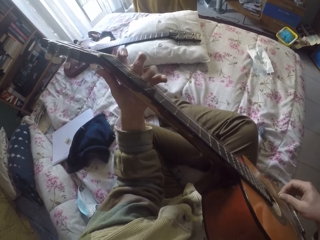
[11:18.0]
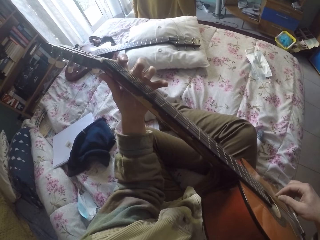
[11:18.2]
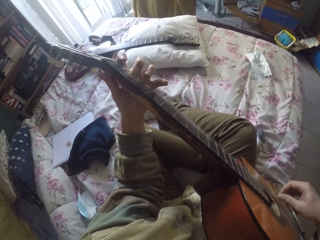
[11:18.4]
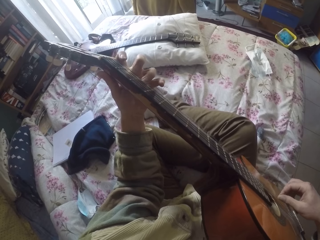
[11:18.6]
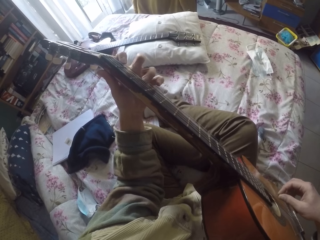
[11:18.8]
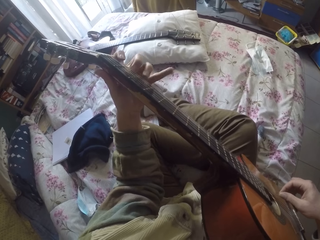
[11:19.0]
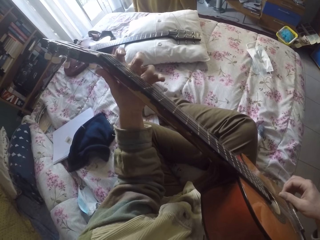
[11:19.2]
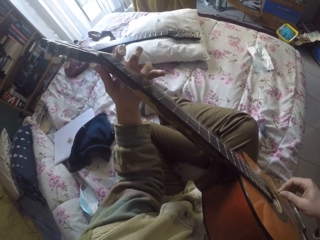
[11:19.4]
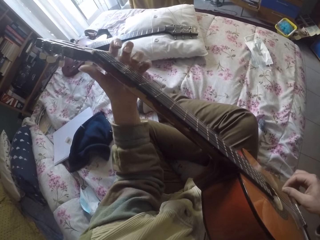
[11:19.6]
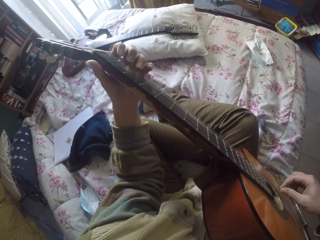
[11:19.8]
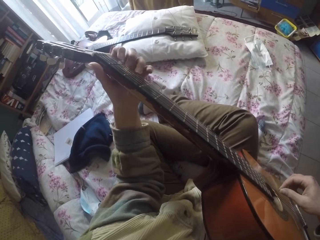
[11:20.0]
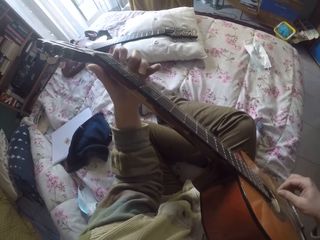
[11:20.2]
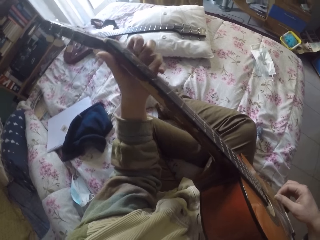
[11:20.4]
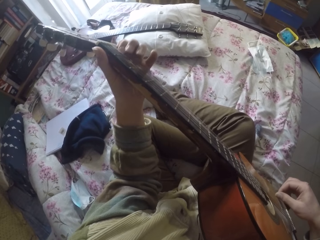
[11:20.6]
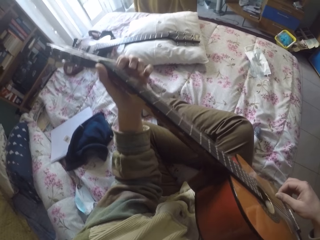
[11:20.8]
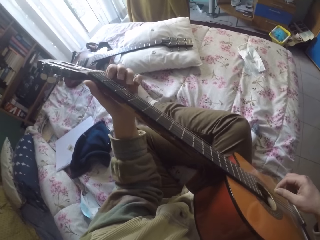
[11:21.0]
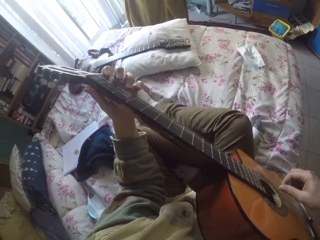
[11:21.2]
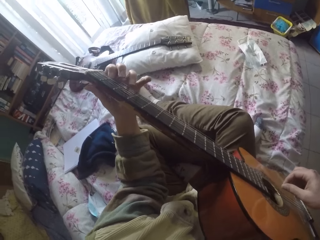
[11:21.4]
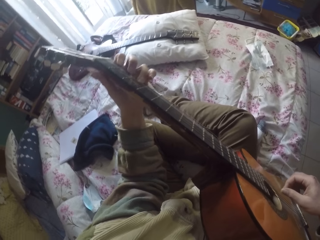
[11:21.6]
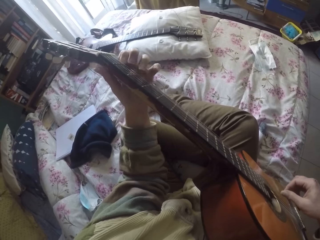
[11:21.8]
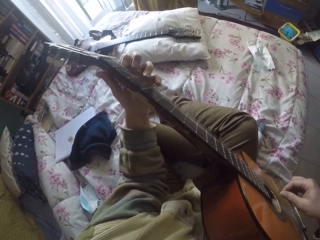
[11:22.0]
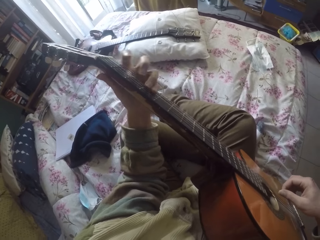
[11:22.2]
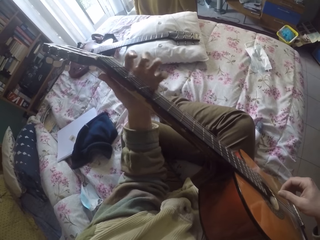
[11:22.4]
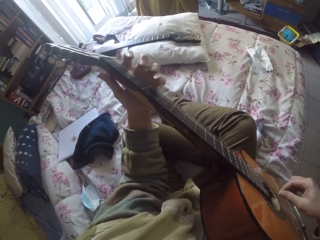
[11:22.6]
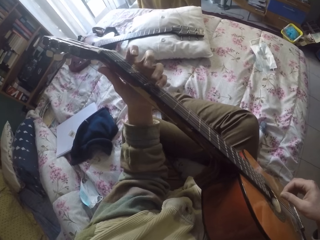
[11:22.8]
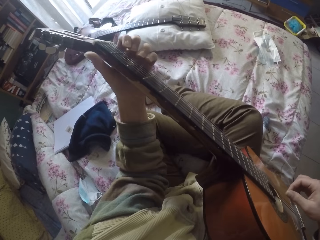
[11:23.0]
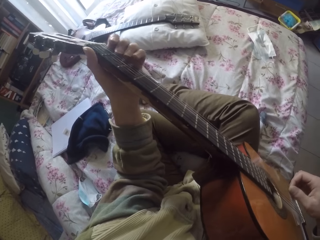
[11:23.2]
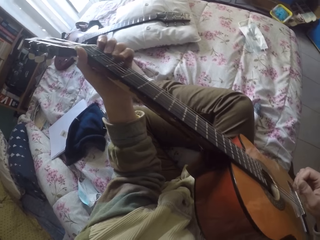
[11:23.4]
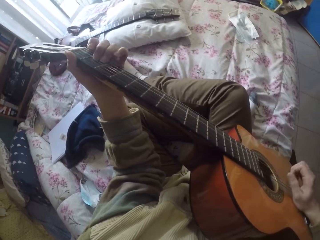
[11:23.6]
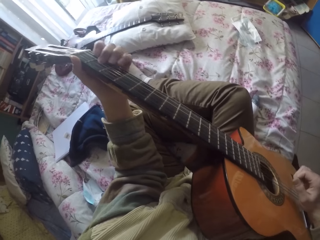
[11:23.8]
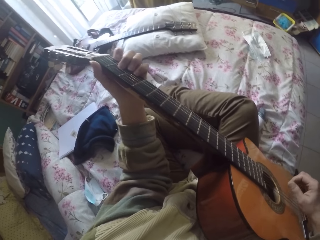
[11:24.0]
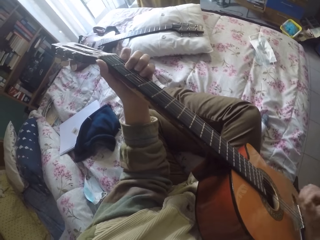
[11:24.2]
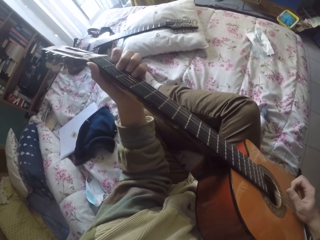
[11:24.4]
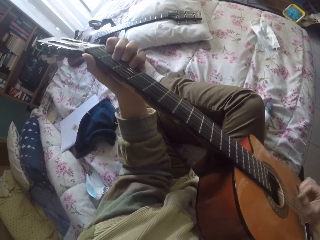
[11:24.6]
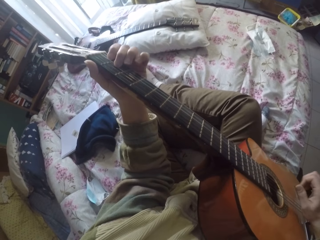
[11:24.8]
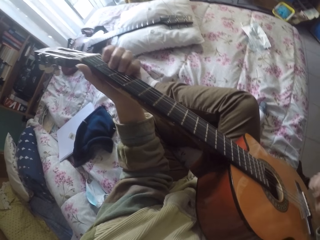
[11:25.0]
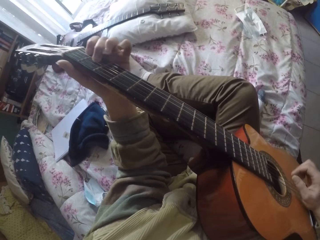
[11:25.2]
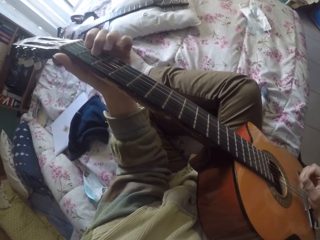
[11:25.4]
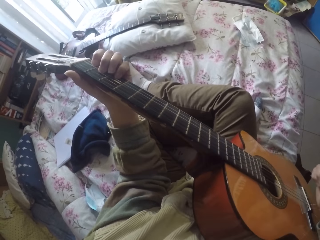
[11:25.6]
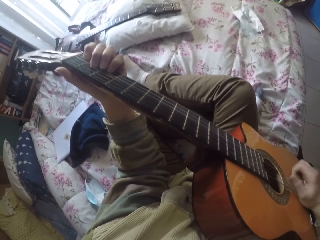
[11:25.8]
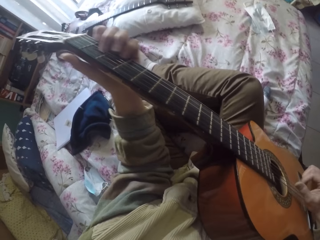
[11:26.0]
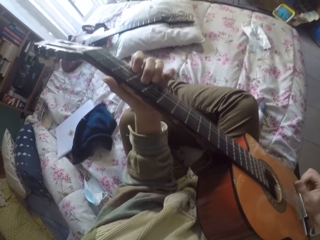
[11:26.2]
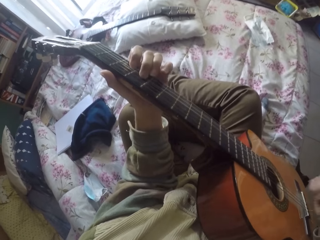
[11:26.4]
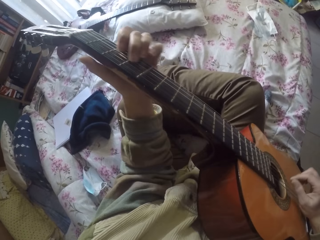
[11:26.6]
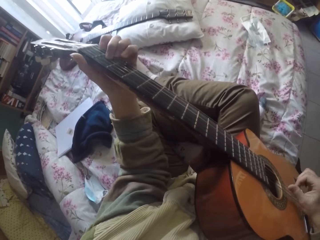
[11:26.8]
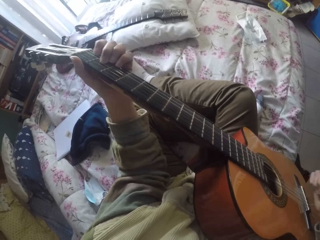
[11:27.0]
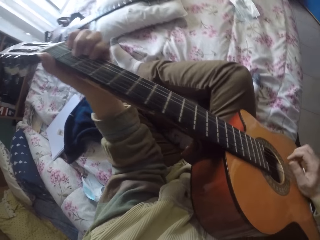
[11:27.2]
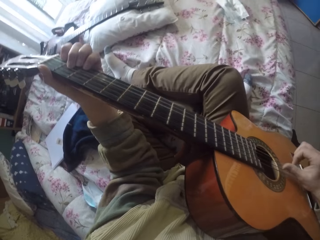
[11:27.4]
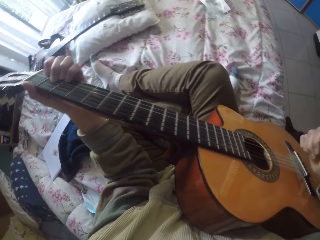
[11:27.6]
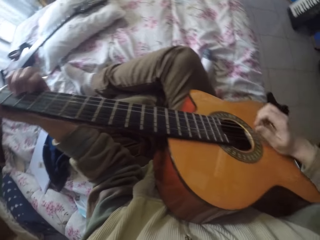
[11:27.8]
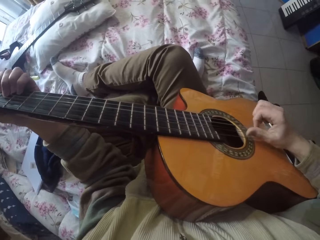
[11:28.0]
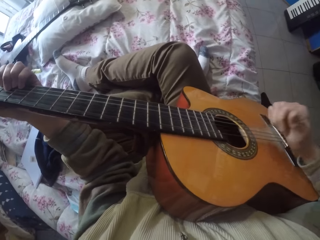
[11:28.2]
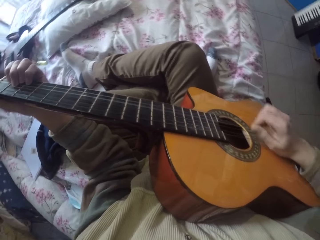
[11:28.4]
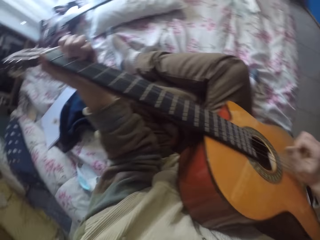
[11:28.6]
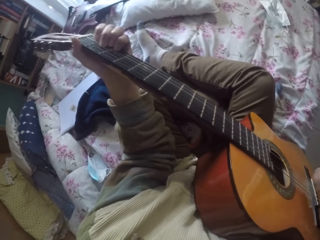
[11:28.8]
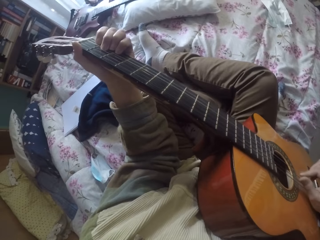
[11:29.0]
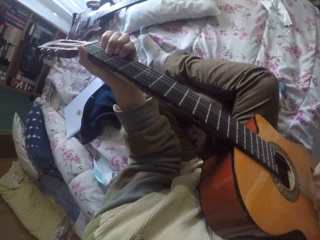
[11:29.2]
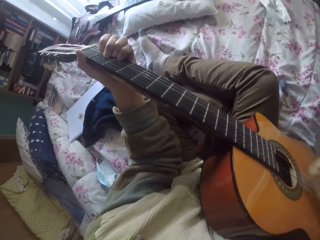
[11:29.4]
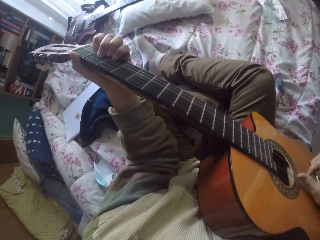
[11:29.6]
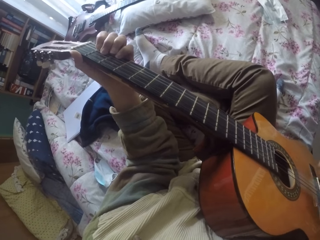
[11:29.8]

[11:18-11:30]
The camera wearer plays the guitar strings with the right hand. They play the guitar strings with the left hand.

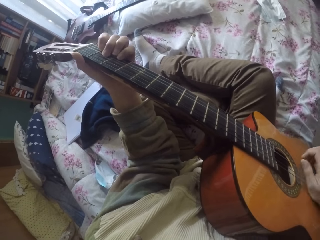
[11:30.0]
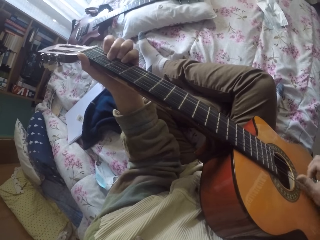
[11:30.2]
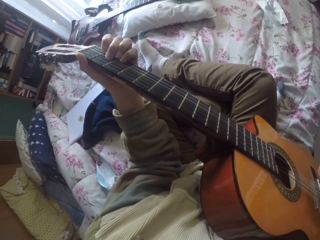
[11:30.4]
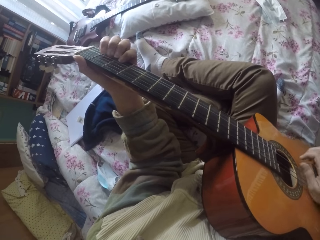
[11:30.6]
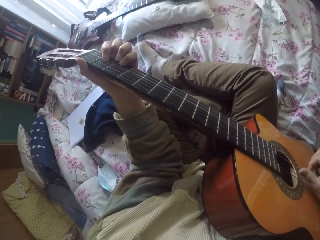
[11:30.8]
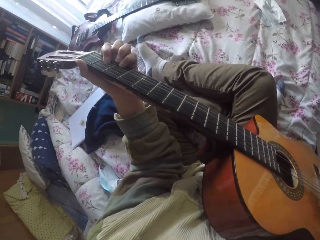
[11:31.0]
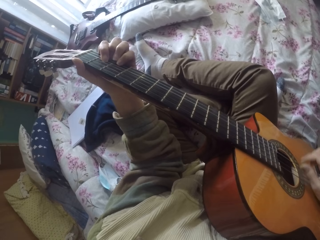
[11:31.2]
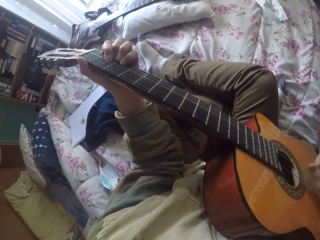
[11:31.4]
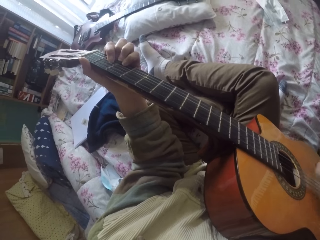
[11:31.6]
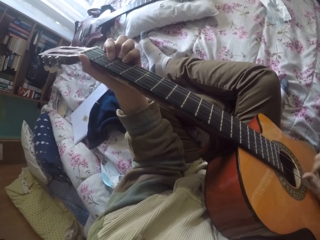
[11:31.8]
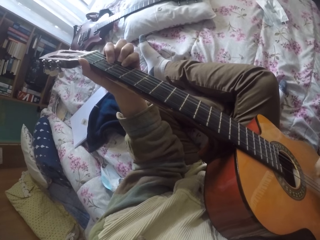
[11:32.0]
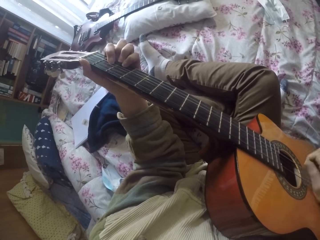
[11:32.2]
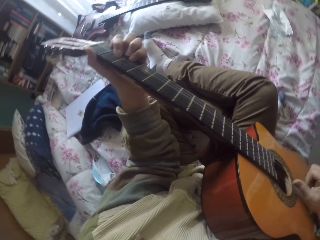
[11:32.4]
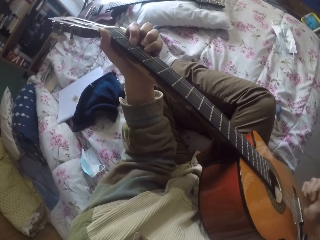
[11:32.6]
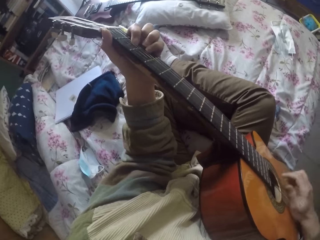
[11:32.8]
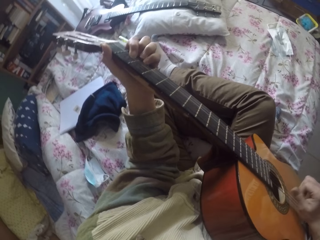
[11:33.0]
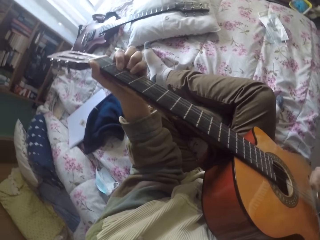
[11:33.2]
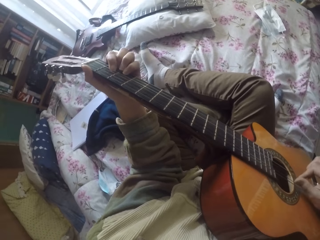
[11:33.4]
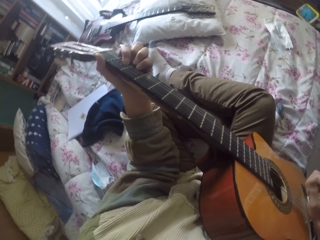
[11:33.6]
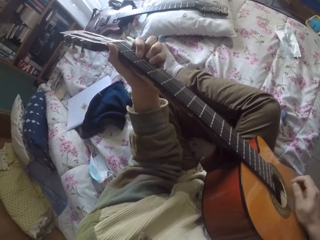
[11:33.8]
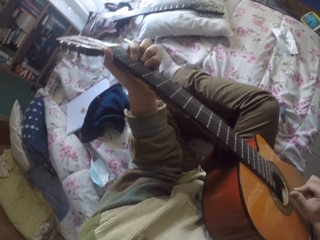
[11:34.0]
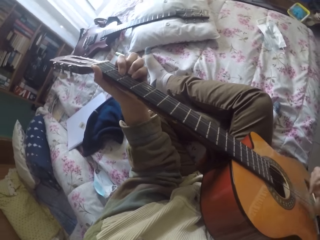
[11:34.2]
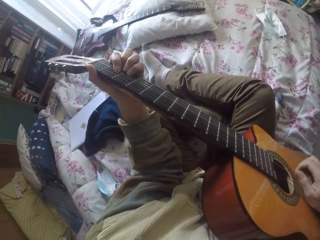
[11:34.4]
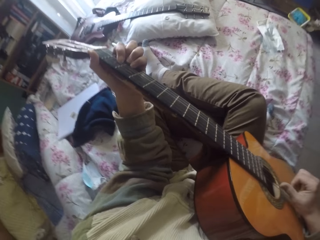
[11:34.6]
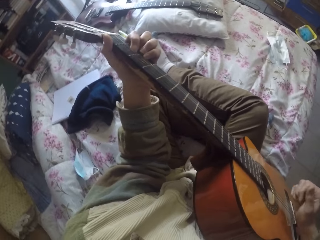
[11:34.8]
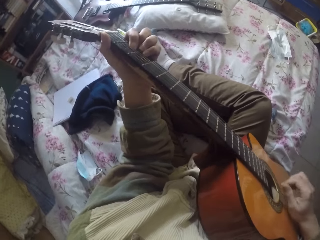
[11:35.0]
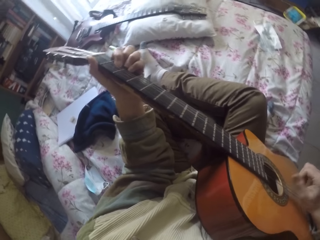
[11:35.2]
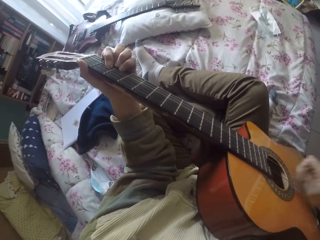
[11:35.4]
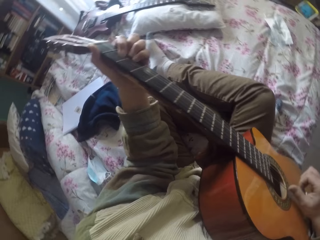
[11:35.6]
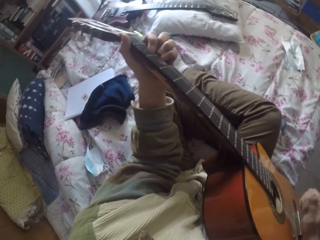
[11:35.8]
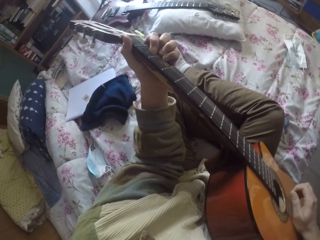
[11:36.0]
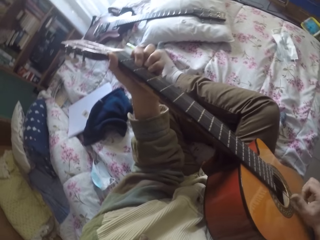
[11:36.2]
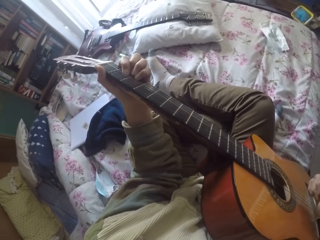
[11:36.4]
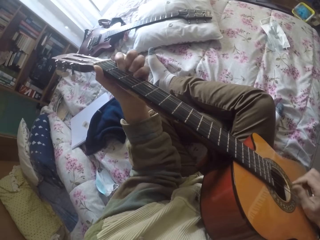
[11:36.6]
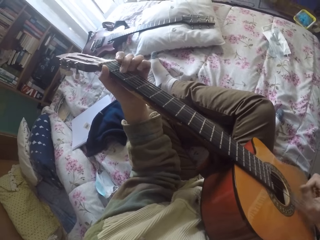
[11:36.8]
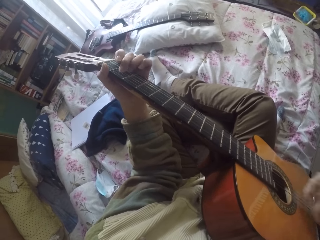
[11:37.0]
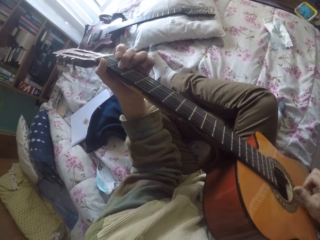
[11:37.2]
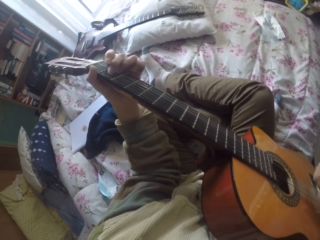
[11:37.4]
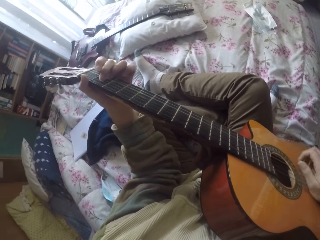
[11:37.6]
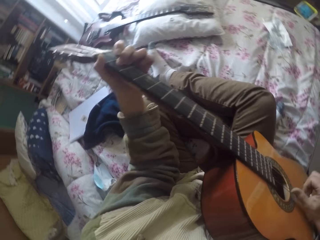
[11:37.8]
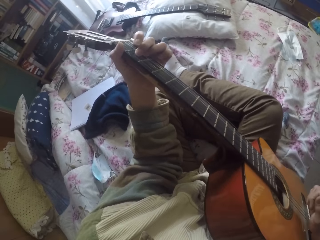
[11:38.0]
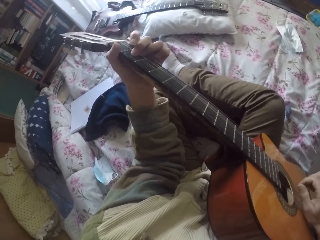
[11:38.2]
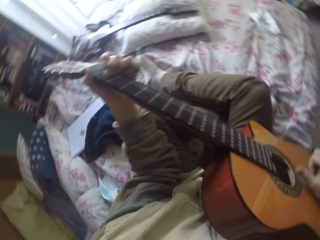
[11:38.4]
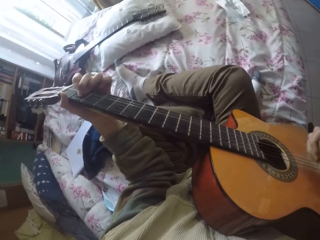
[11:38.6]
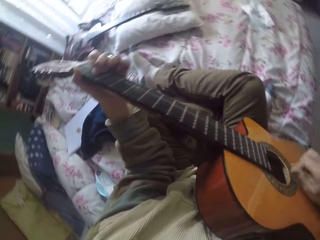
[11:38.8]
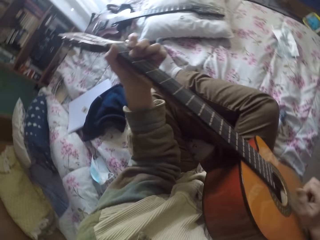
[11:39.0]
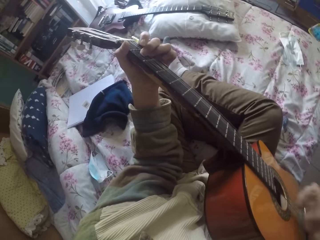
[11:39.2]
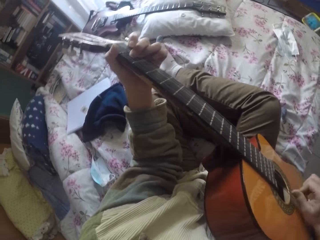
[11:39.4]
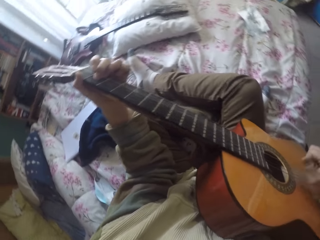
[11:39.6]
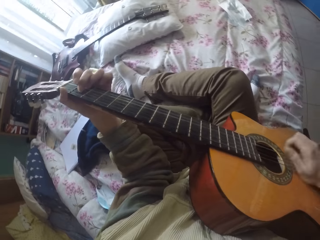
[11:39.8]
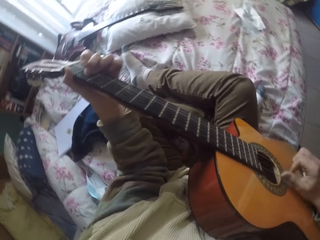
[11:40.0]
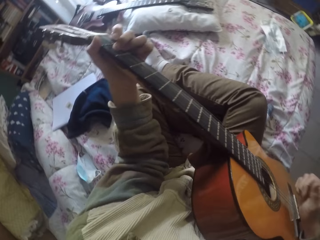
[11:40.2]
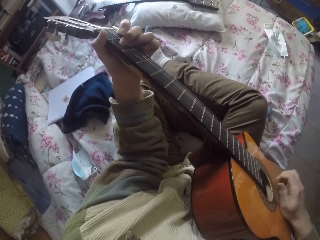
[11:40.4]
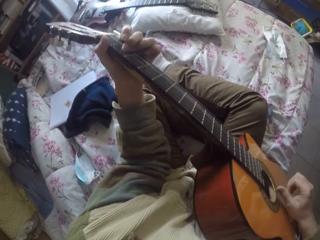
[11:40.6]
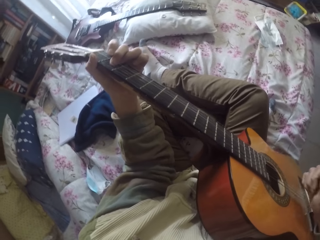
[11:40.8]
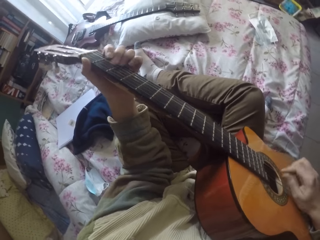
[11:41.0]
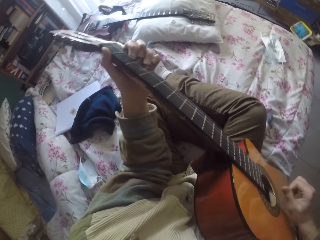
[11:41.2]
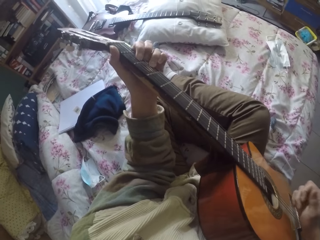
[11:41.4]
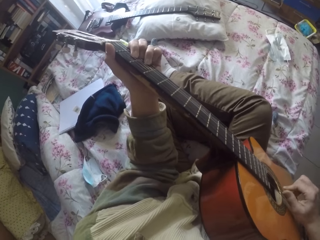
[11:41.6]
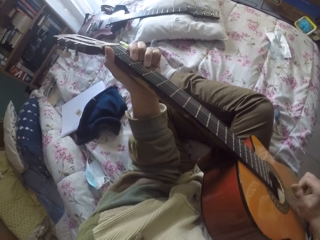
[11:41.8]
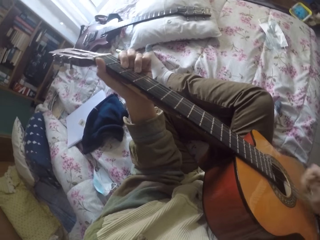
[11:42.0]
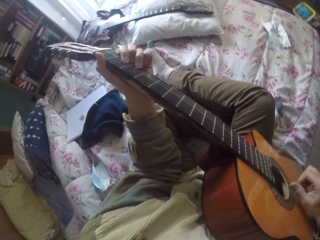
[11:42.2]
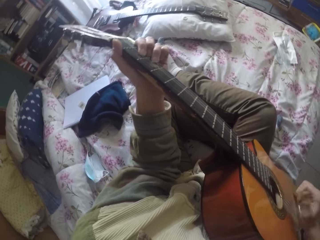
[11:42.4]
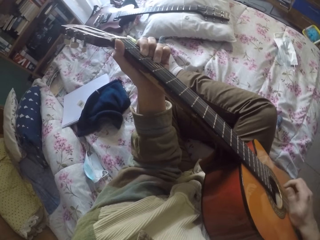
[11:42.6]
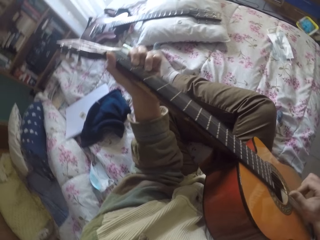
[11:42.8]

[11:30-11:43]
The camera wearer plays the guitar strings with the right hand. They play the guitar strings with the left hand.
